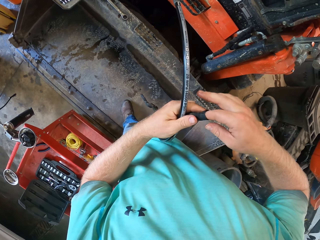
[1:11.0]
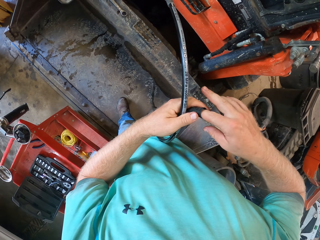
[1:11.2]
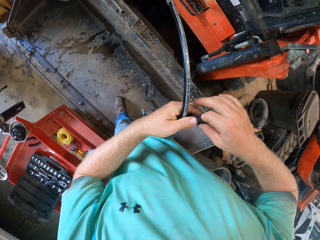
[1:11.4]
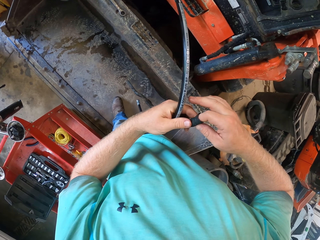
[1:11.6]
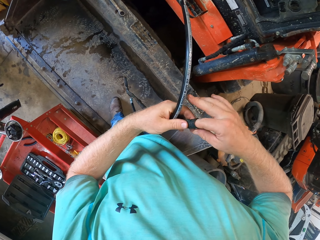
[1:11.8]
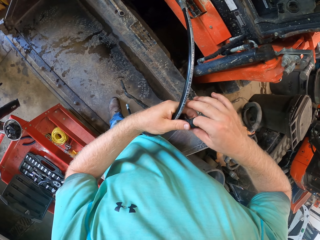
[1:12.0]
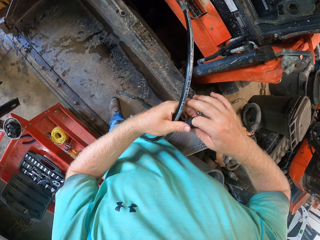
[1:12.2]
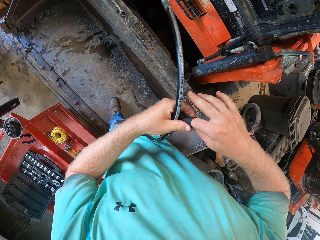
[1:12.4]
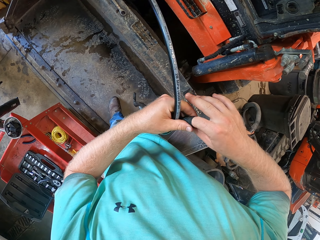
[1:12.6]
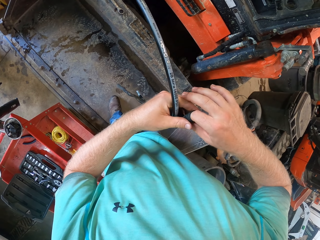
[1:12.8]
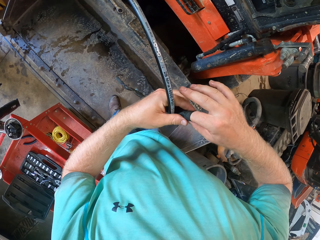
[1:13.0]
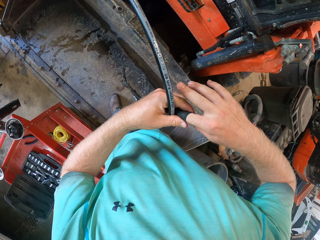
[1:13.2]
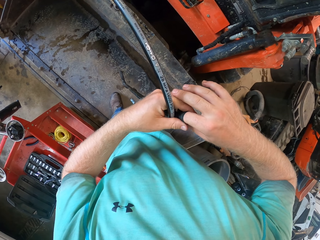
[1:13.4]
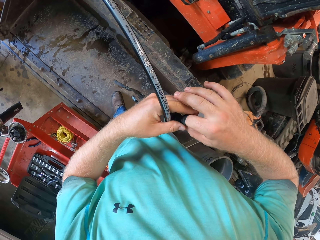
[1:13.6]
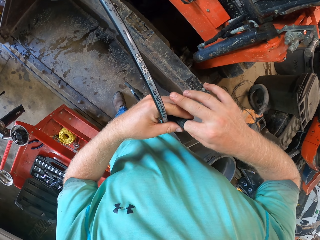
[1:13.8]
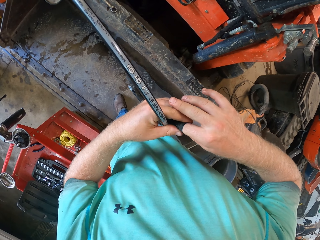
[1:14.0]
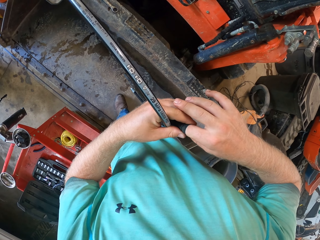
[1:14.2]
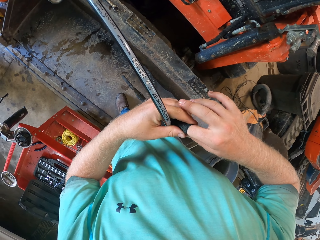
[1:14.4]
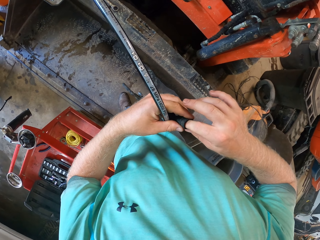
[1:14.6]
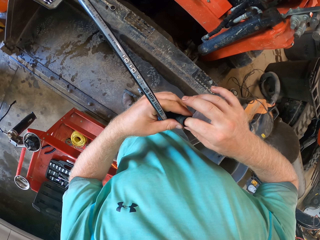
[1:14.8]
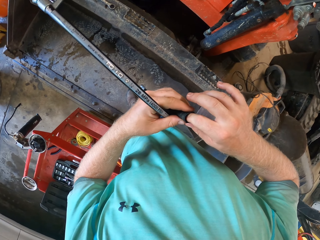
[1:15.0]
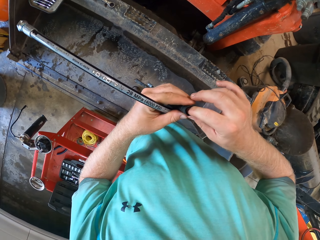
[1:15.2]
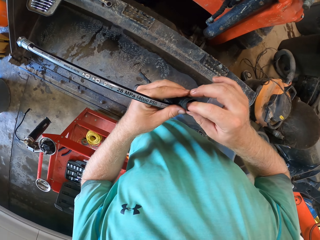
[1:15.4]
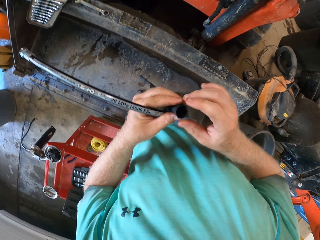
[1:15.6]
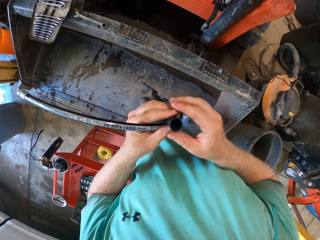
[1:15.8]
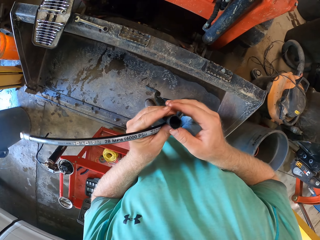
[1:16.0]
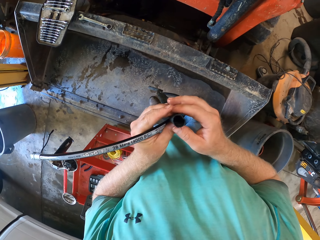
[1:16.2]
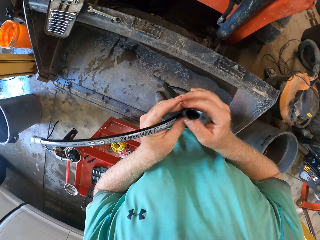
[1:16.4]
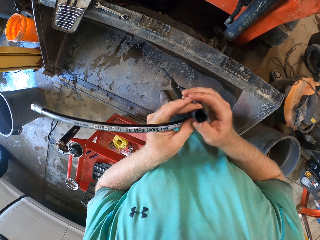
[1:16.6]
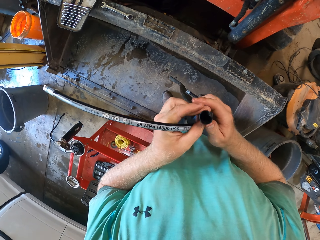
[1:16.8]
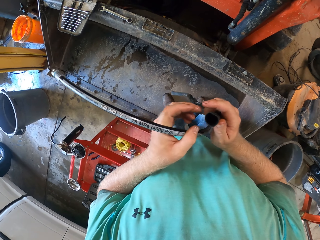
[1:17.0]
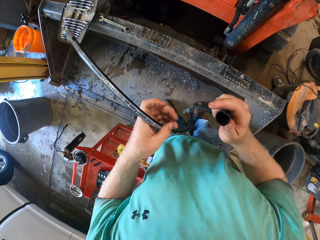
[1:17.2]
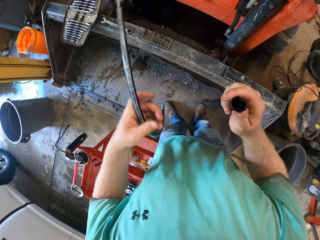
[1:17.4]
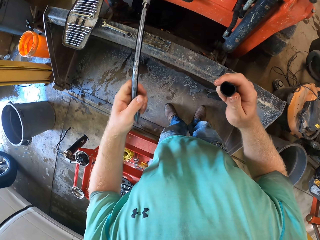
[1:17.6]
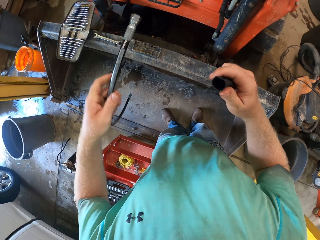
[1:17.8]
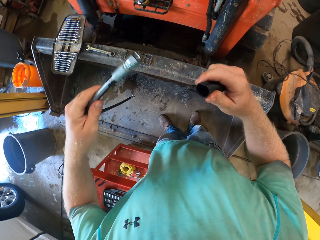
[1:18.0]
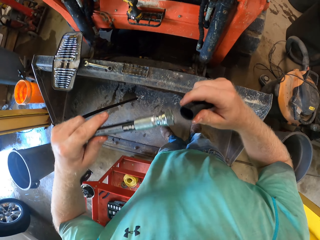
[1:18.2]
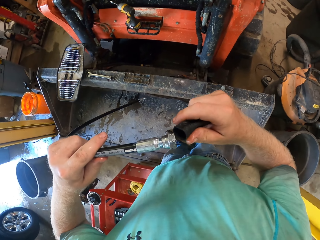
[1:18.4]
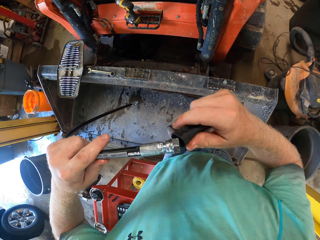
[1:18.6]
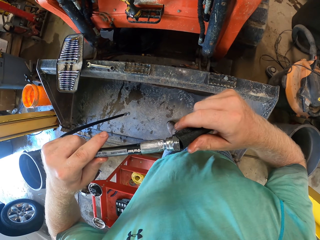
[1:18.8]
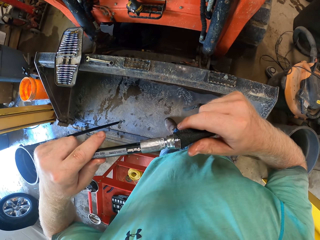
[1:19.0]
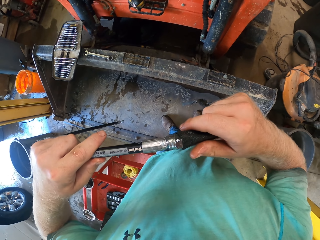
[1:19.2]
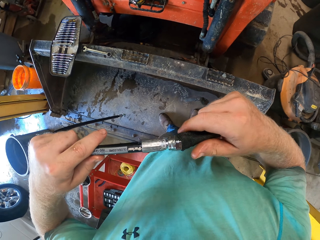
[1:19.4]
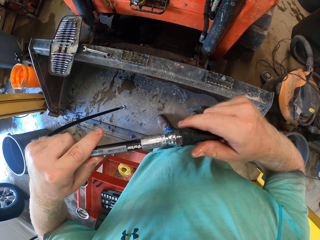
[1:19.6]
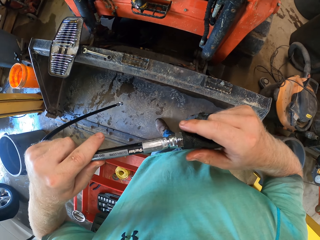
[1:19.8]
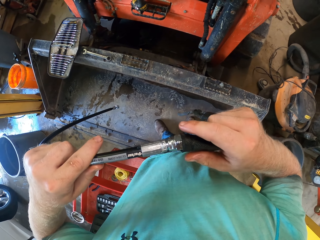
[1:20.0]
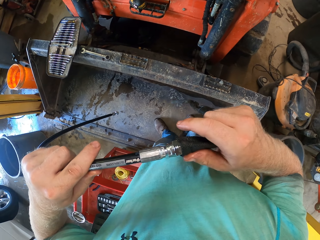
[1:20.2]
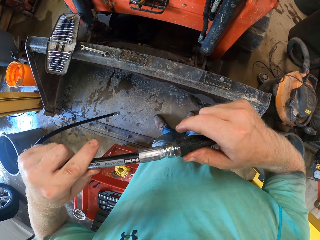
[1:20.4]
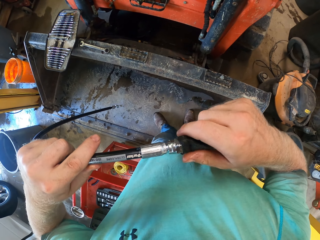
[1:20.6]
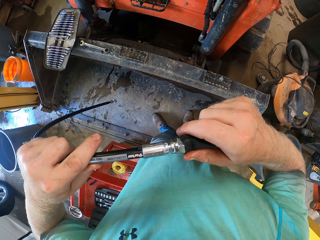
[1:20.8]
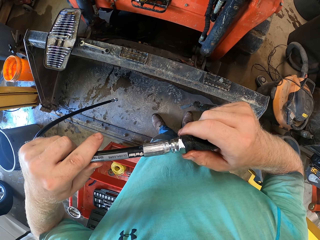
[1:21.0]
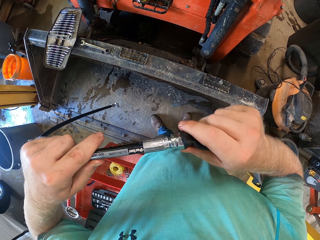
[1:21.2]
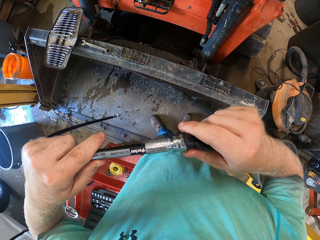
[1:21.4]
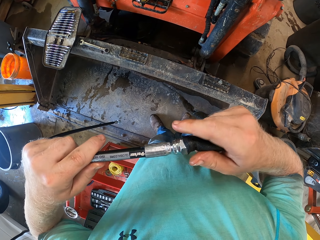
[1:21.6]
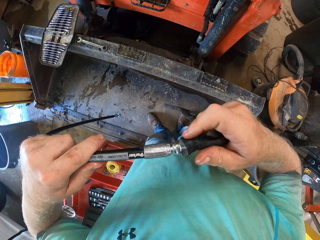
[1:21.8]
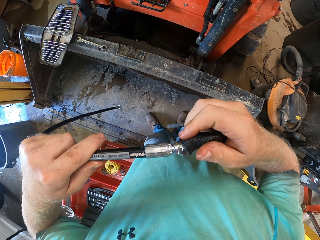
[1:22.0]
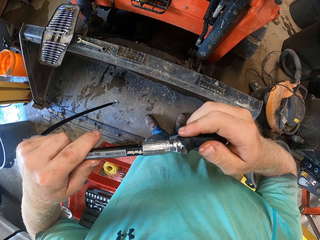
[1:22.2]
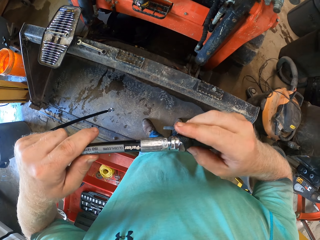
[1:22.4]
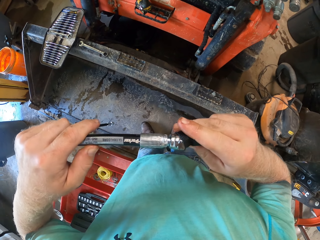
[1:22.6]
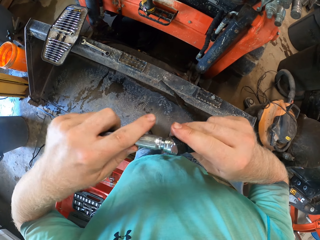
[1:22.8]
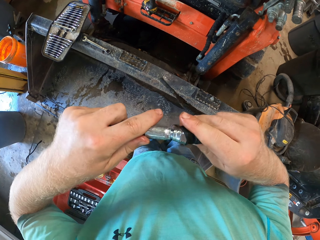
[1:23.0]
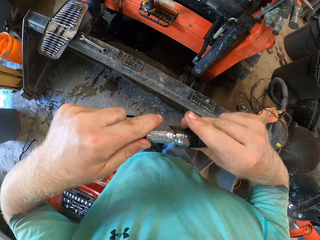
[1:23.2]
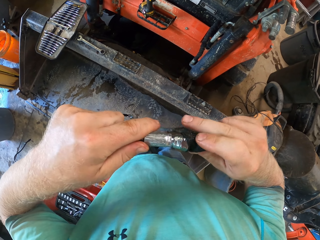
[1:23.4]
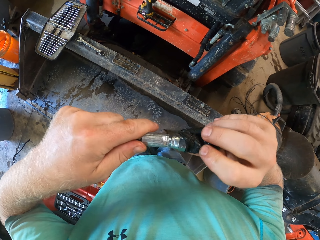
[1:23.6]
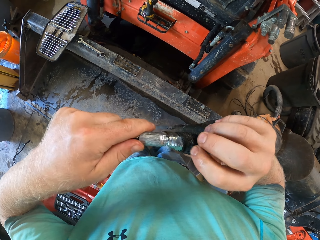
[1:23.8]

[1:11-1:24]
The camera wearer holds the plastic cover. He fixes the black tube on the fuel hose with his right hand.

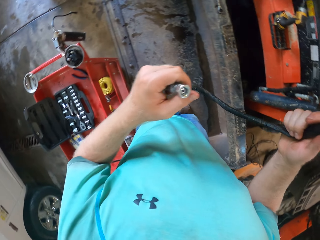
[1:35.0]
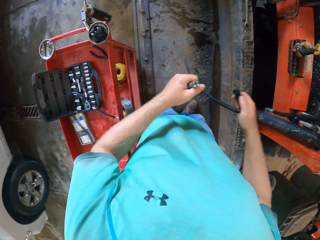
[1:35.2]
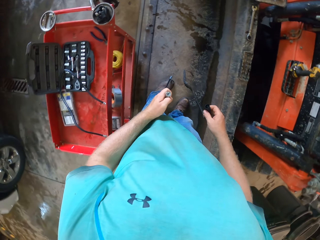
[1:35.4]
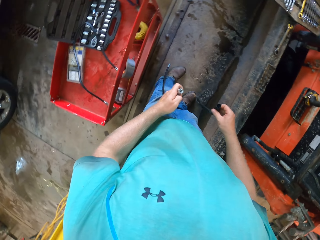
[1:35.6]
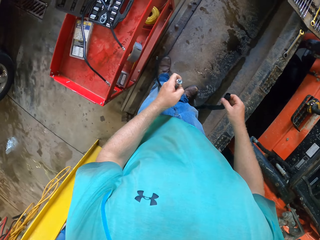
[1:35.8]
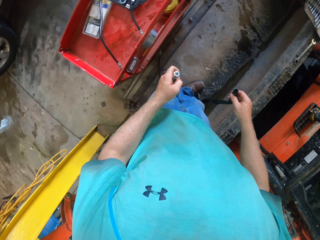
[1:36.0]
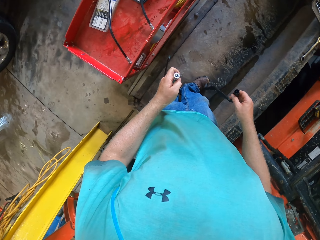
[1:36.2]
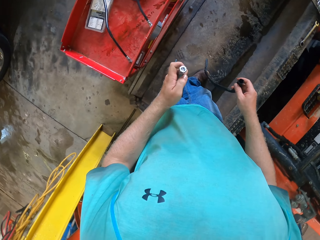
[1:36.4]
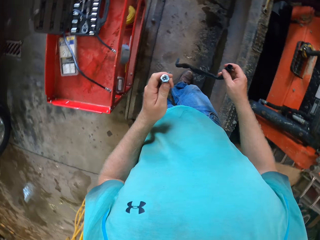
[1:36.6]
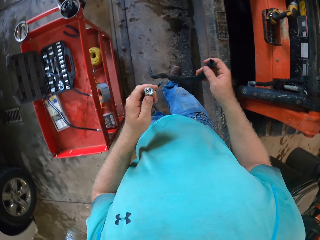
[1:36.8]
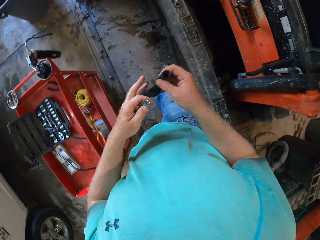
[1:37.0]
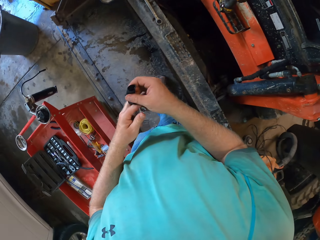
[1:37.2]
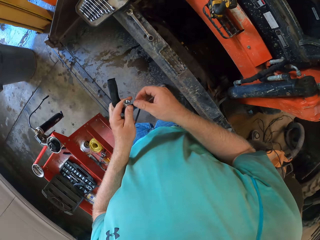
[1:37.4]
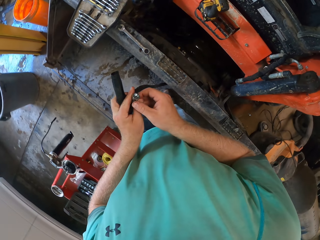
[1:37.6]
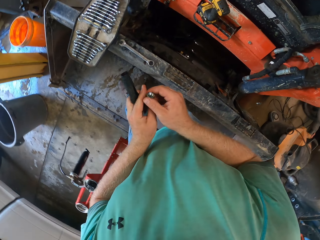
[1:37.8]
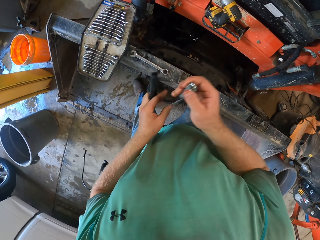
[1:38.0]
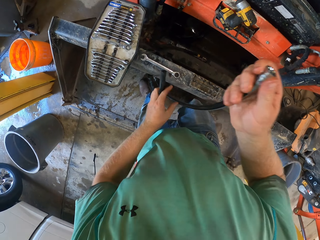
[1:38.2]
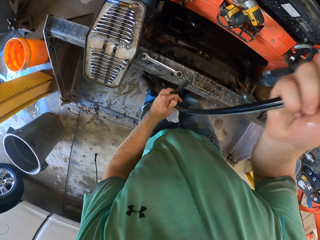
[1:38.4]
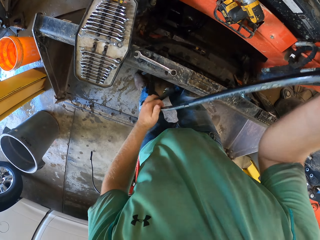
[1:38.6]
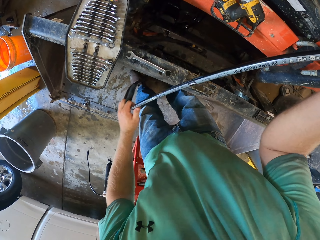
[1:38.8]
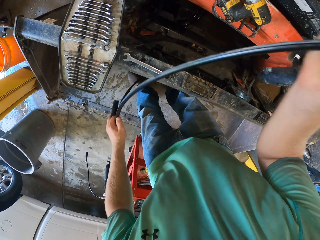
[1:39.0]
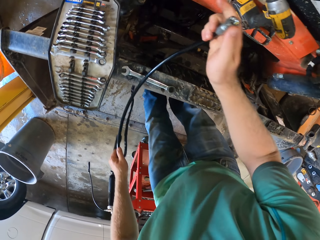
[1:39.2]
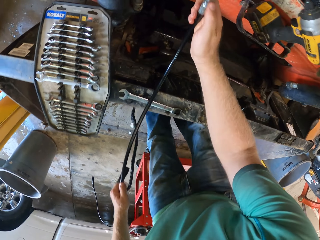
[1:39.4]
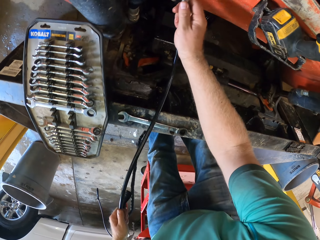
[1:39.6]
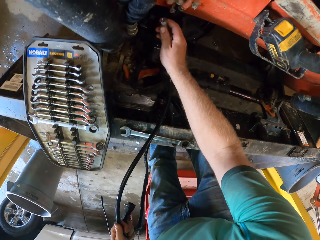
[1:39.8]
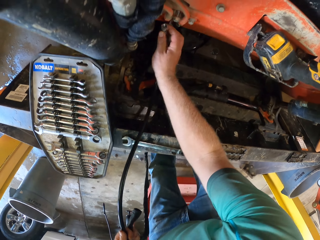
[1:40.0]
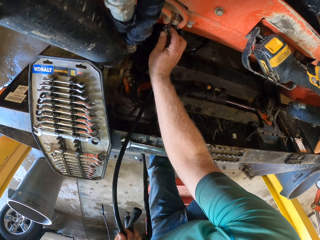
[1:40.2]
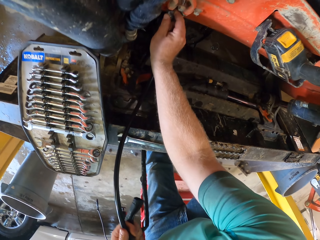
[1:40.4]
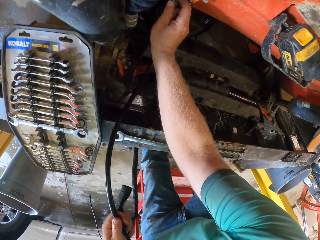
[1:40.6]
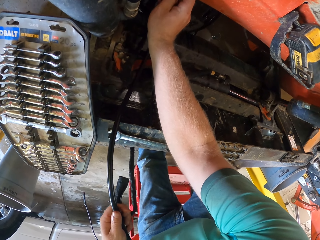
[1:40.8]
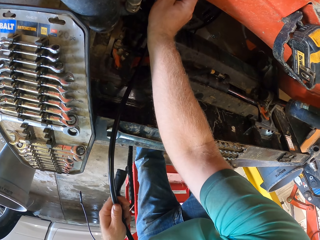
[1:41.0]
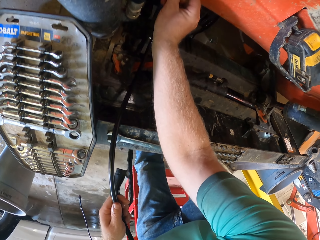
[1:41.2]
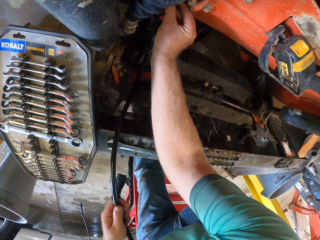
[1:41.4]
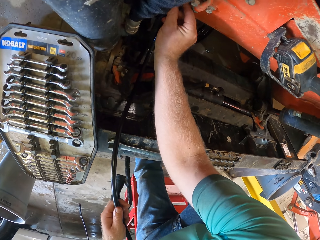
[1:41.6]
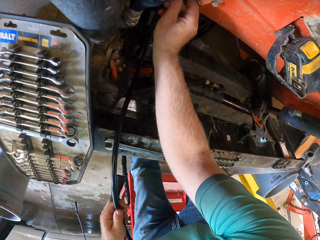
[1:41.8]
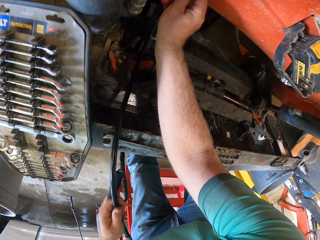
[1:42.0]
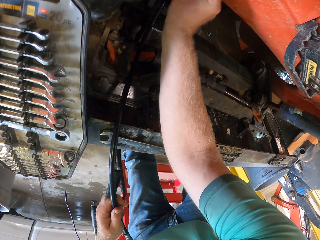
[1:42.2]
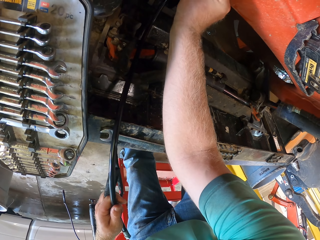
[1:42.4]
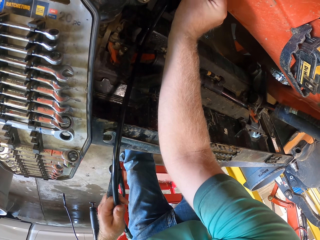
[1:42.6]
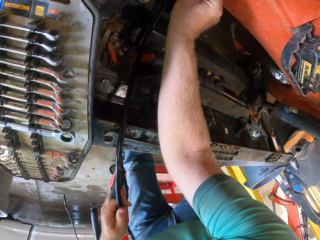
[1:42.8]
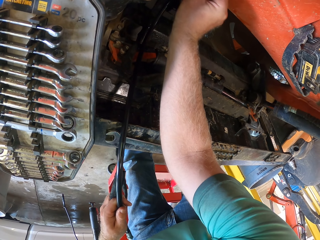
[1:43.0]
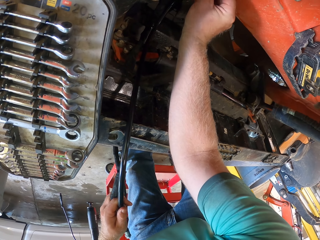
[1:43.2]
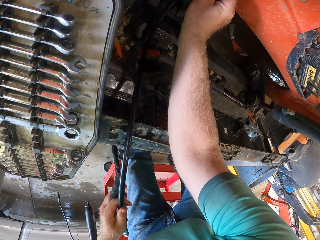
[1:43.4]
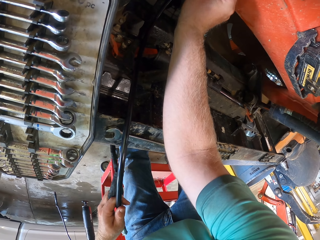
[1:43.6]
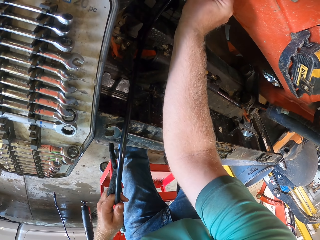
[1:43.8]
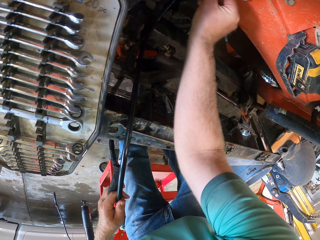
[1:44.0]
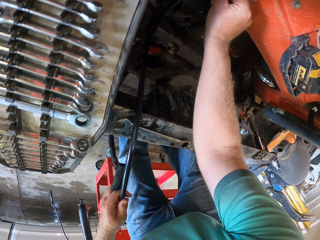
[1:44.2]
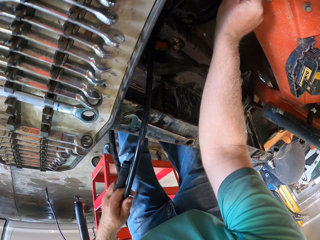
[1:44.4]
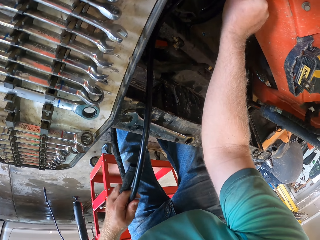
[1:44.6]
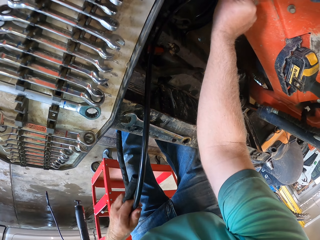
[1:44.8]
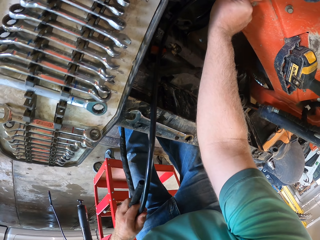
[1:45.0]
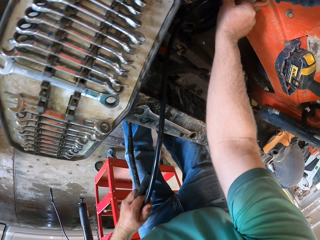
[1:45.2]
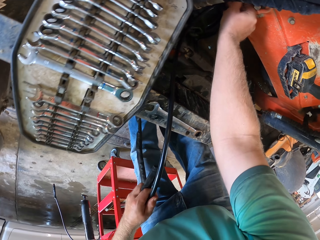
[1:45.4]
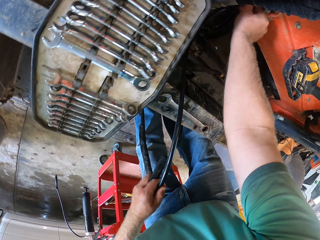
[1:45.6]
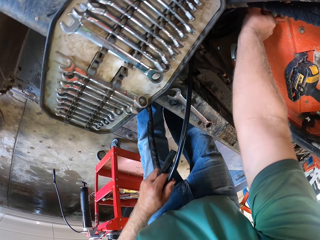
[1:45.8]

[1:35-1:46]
The camera wearer walks around the room. He passes the black tube to his left hand with his right hand. He passes the fuel hose to his right hand with his left hand. He fixes the fuel hose in a generator or truck with his right hand.
